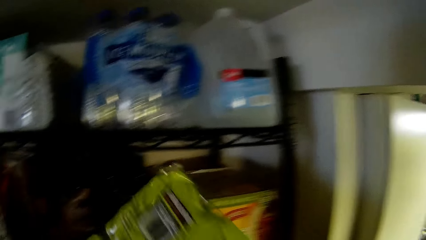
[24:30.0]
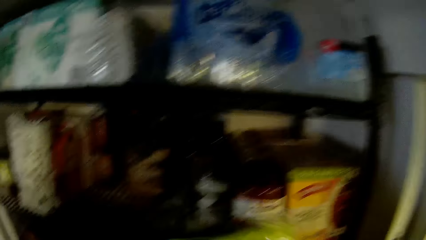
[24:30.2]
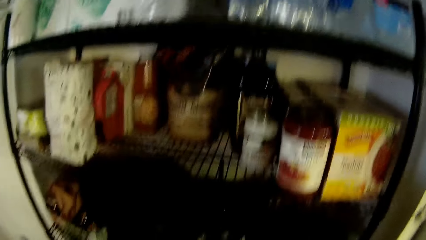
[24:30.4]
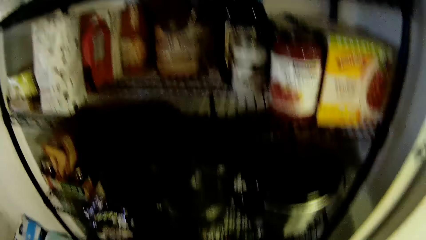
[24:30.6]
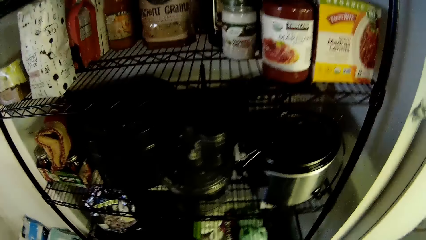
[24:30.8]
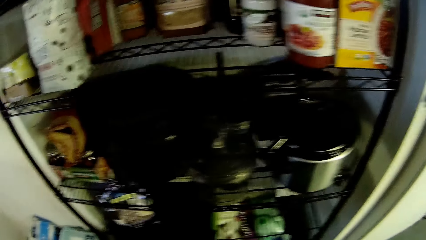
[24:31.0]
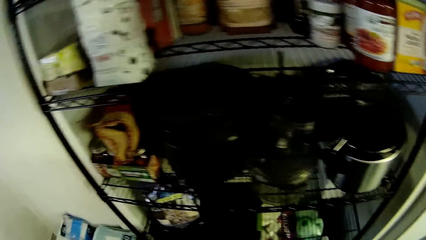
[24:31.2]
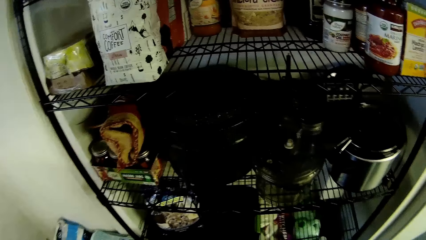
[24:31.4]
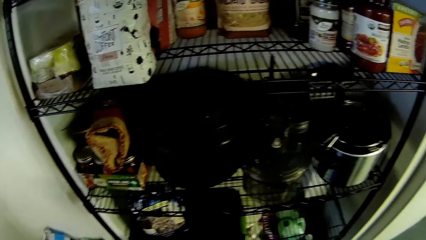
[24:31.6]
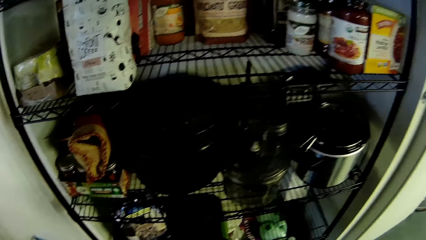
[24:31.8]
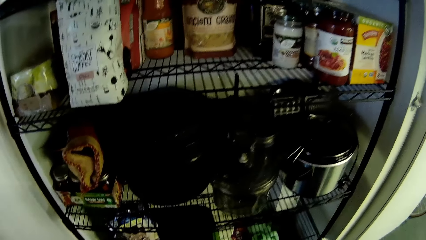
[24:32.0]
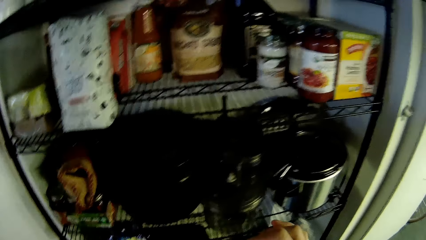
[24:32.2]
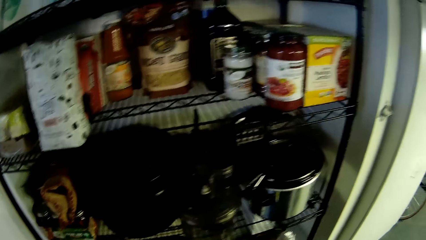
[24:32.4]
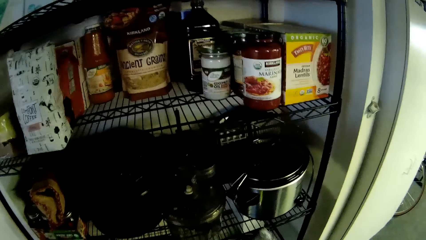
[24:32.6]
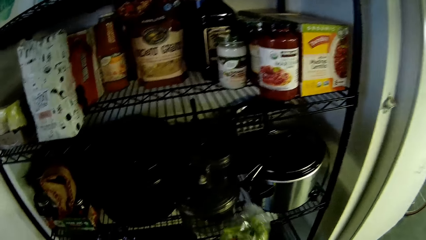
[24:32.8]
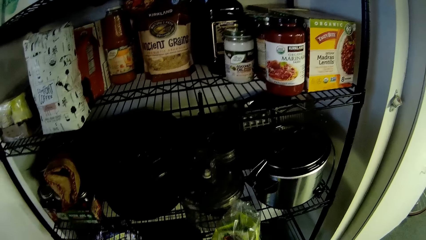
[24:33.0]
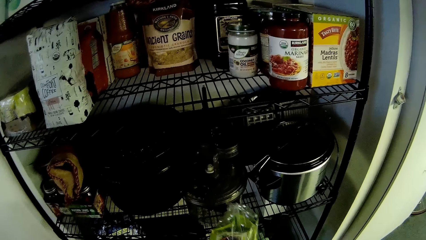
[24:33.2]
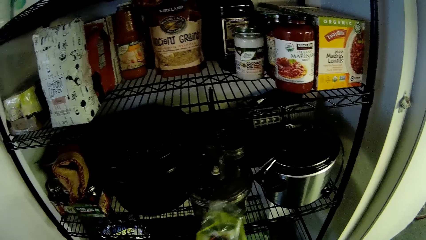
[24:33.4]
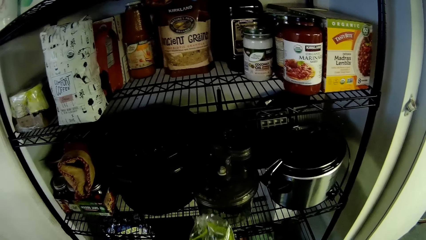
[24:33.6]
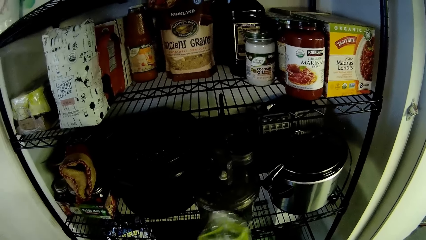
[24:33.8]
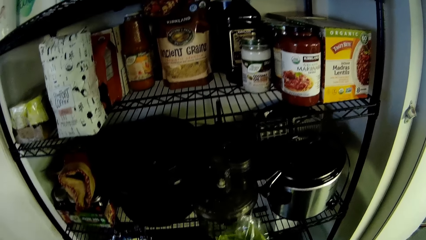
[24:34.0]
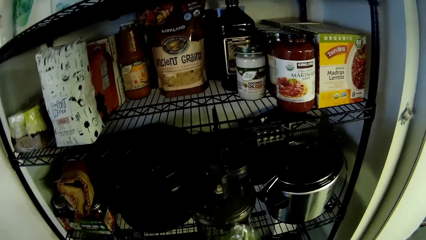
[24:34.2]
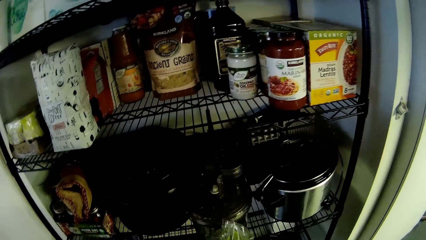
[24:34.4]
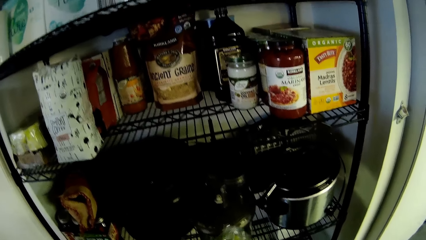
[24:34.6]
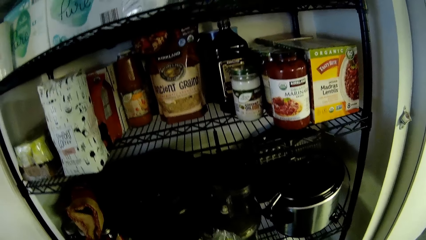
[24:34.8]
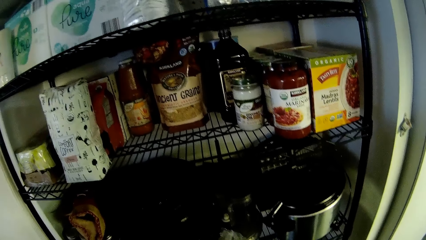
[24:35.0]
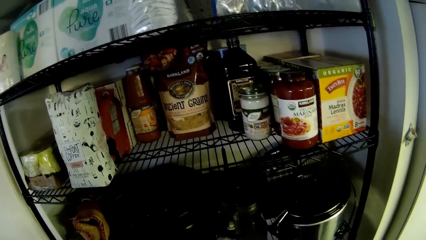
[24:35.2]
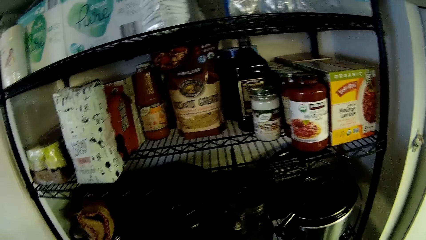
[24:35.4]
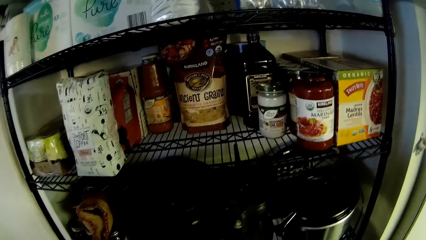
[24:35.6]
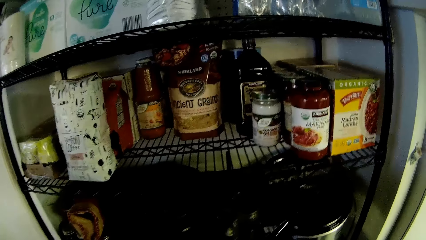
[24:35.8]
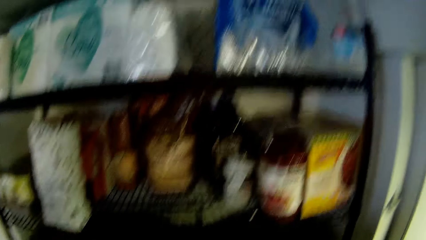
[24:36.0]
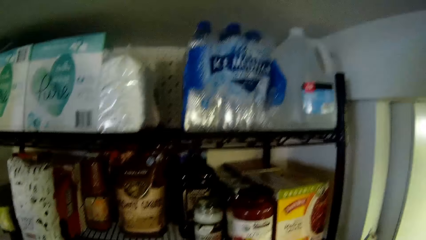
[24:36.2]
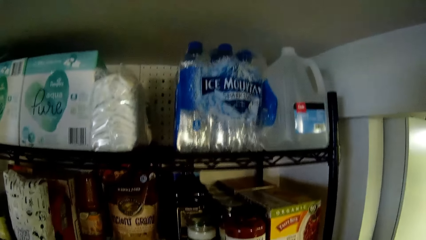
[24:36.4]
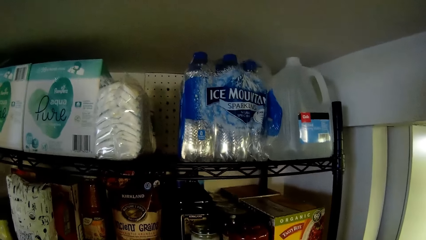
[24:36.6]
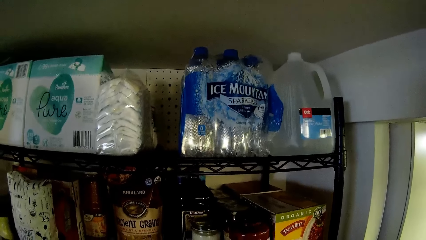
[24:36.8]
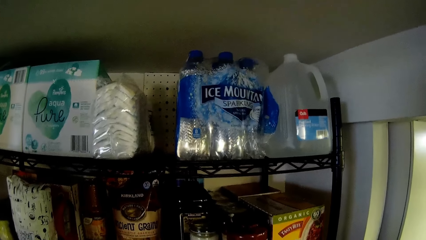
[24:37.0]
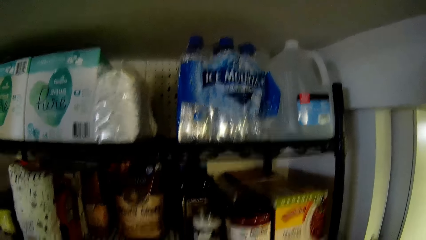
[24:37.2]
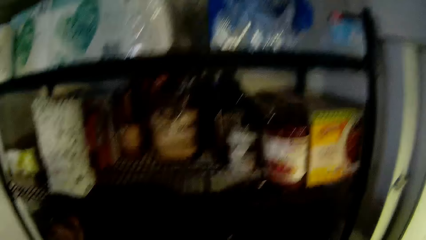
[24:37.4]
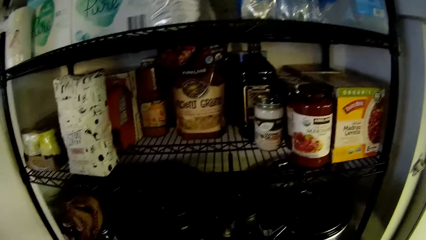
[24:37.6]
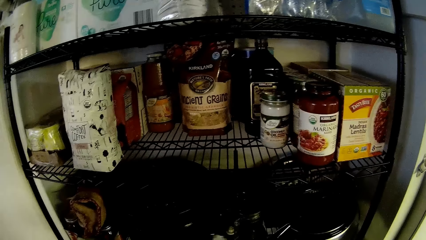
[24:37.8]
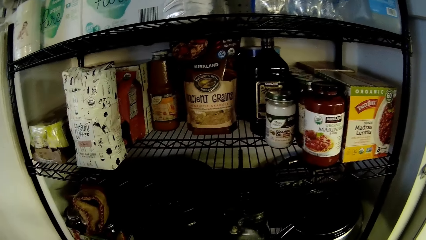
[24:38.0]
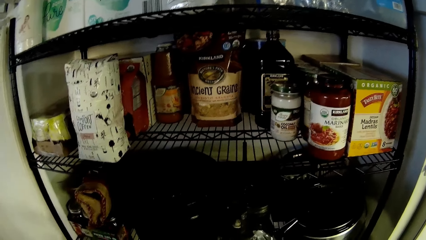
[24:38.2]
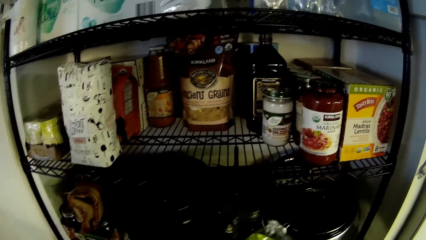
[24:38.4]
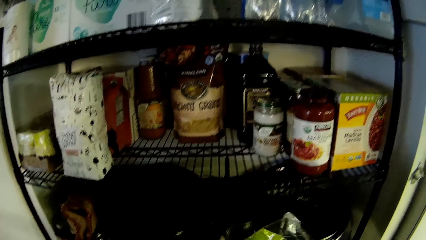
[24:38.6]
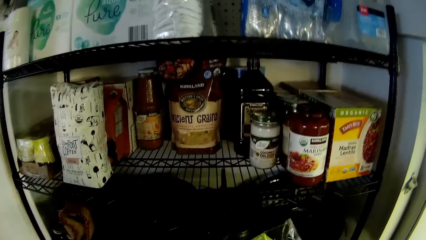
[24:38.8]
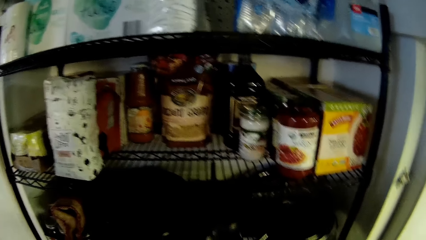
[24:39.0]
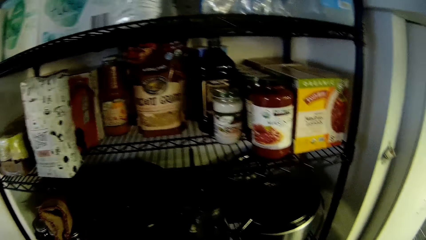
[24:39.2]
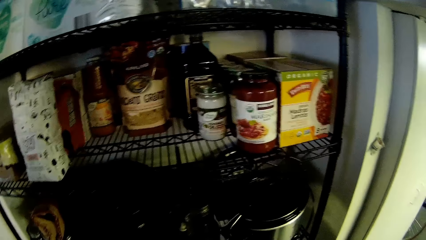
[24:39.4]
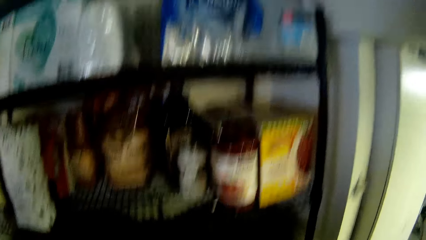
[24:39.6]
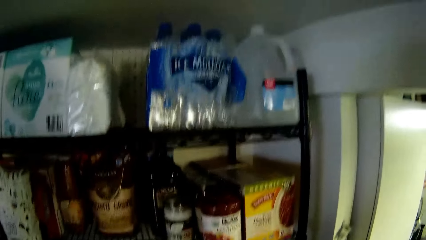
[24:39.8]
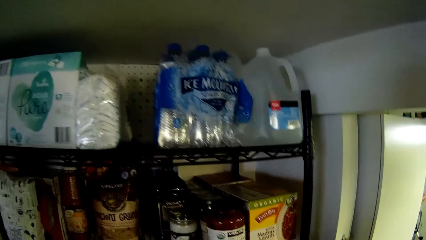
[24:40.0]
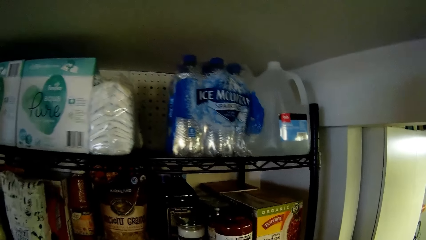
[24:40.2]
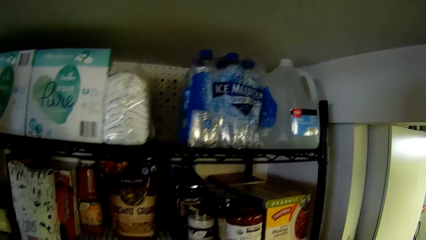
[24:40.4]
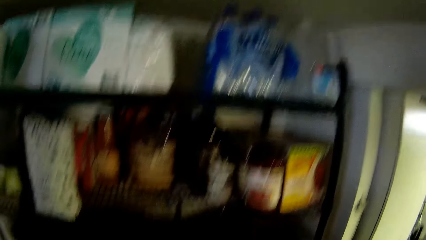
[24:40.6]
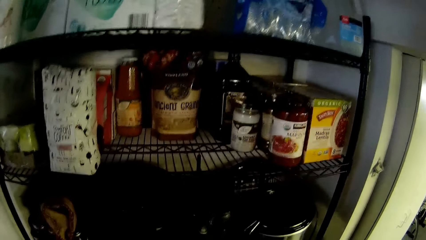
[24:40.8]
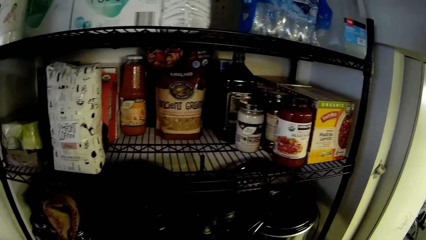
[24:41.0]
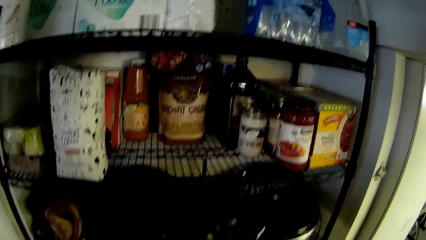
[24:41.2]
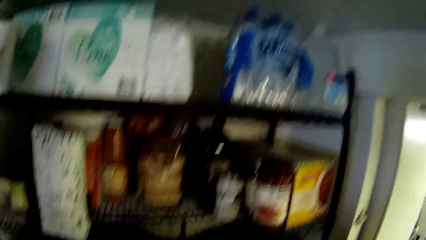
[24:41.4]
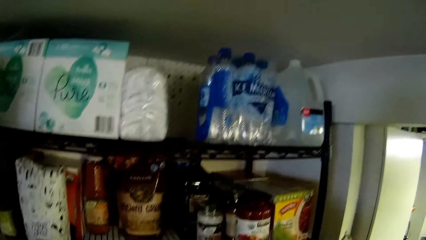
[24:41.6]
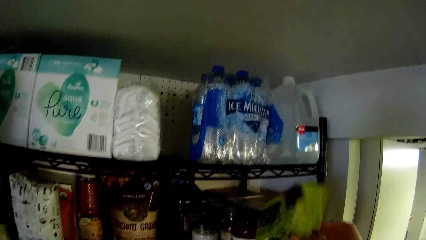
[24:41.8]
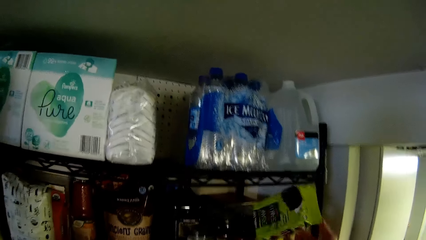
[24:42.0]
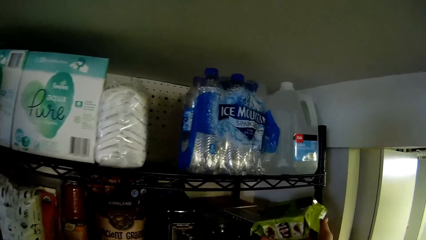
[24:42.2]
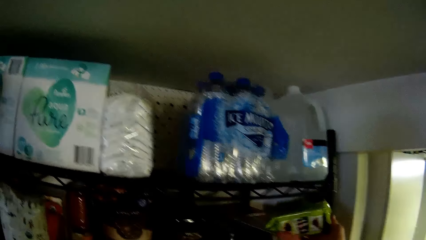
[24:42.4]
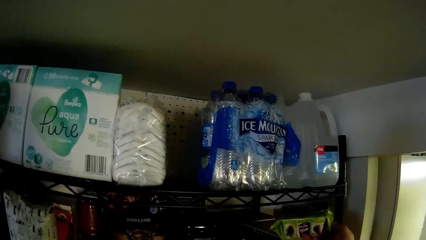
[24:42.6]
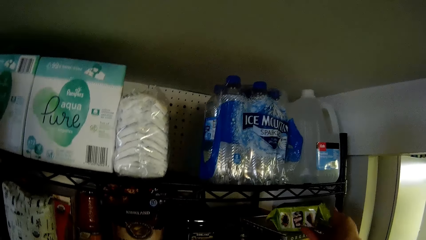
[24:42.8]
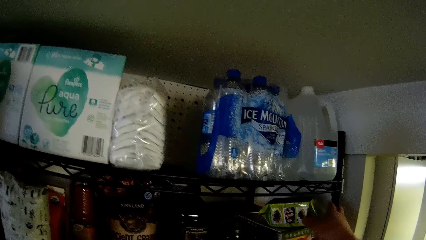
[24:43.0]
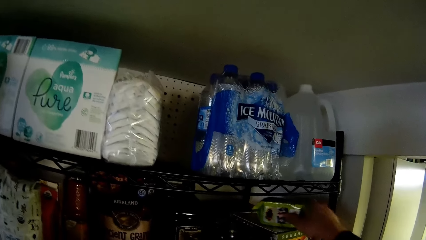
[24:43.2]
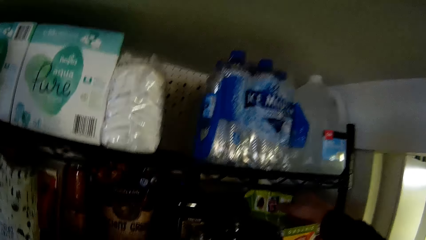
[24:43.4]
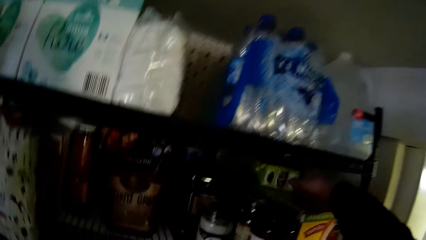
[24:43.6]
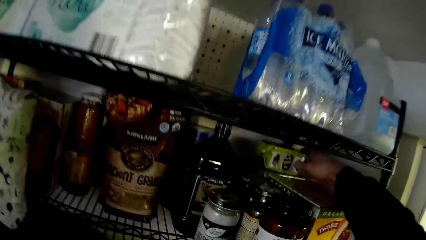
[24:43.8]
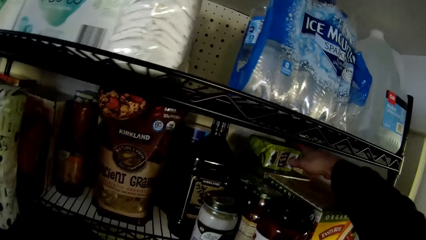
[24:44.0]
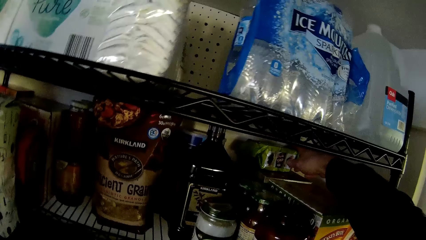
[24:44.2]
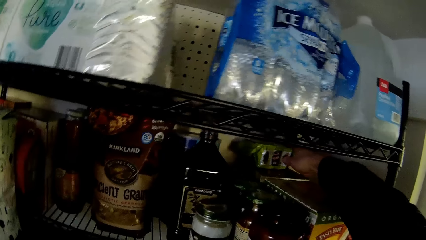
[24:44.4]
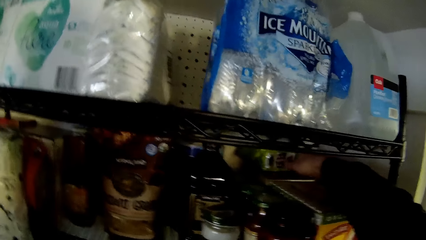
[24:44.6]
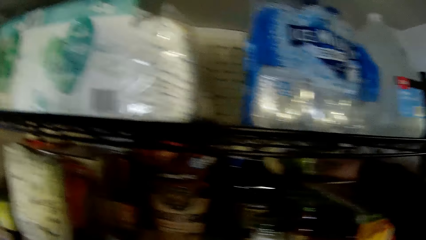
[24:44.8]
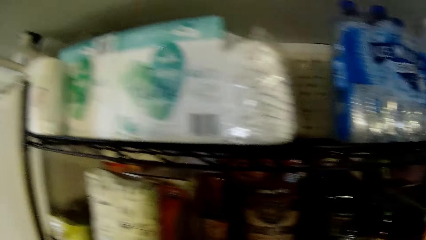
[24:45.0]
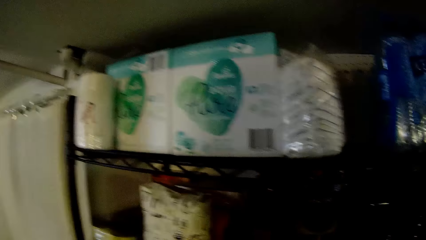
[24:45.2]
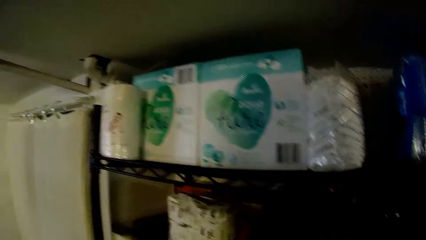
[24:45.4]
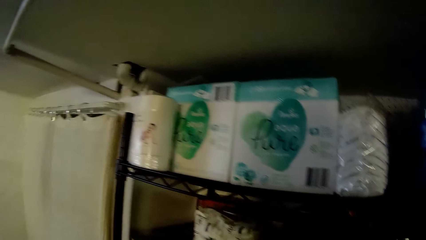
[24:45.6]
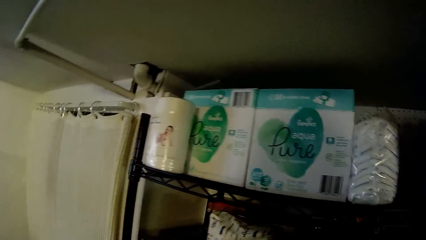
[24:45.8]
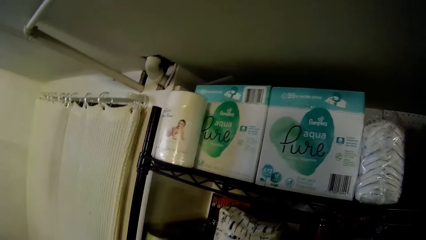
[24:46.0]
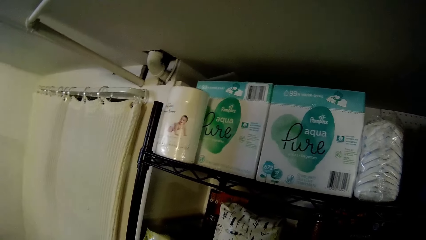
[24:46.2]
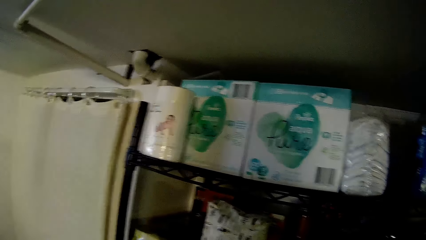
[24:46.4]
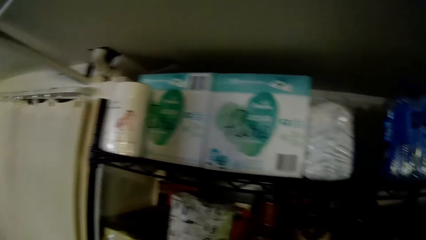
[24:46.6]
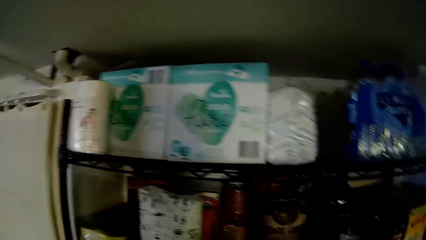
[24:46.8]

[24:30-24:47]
The camera wearer unwraps the grocery. He drops a pack of seaweed on the shelf with his right hand.
